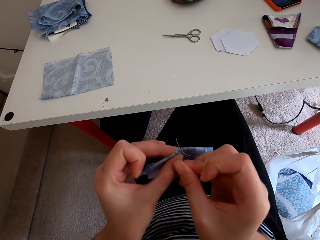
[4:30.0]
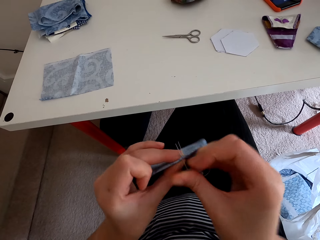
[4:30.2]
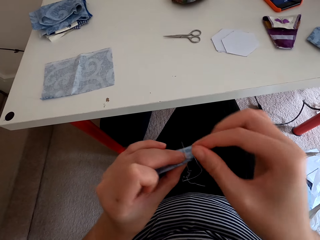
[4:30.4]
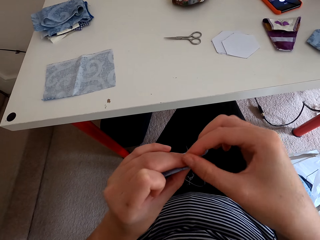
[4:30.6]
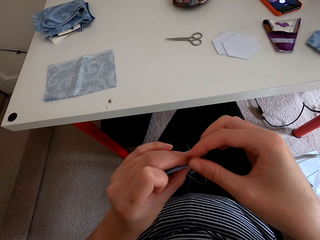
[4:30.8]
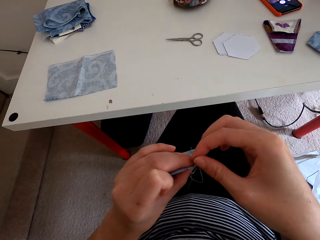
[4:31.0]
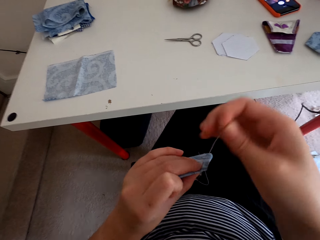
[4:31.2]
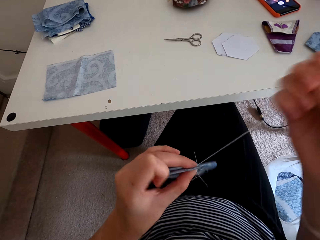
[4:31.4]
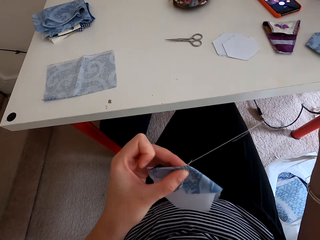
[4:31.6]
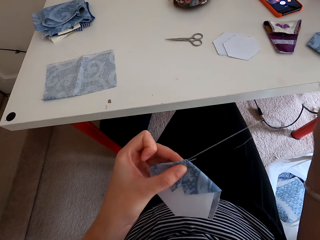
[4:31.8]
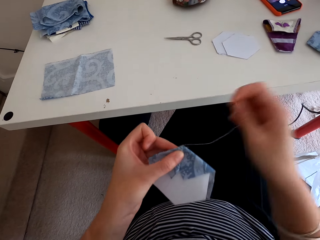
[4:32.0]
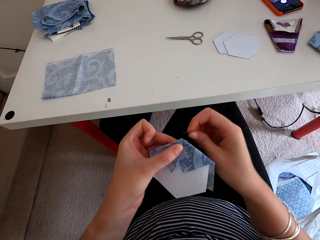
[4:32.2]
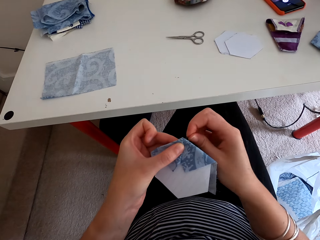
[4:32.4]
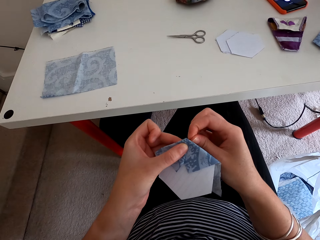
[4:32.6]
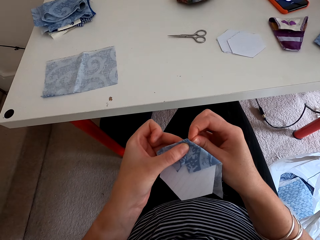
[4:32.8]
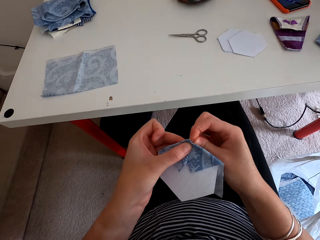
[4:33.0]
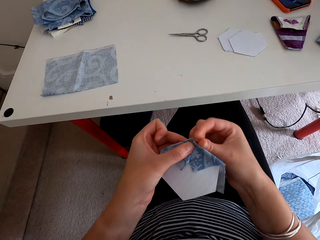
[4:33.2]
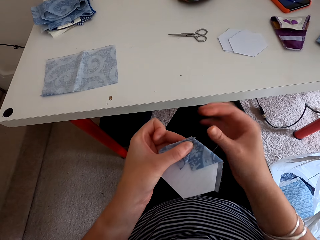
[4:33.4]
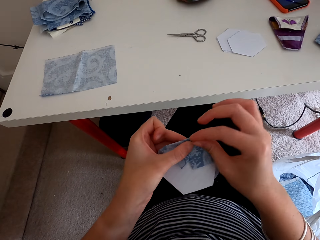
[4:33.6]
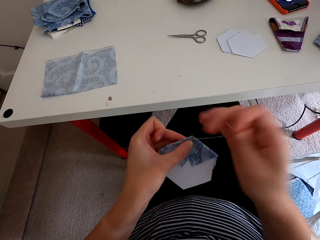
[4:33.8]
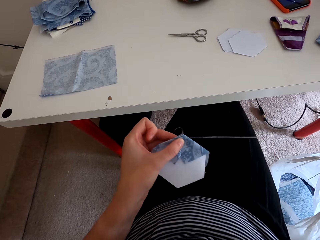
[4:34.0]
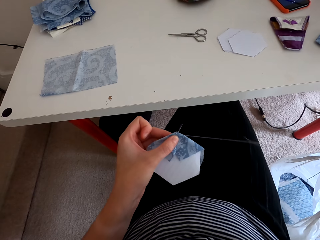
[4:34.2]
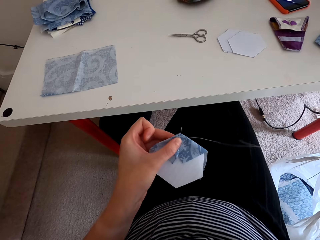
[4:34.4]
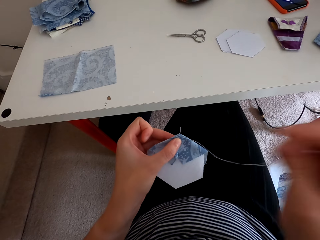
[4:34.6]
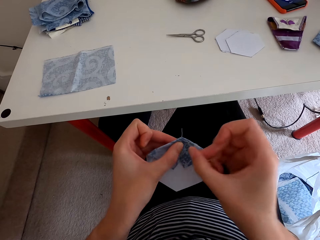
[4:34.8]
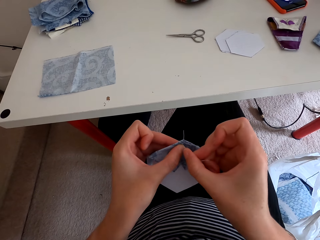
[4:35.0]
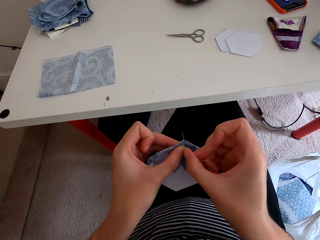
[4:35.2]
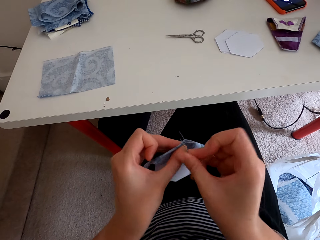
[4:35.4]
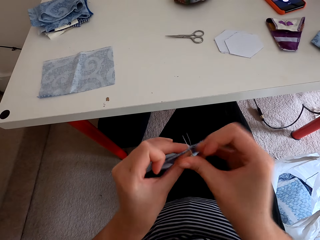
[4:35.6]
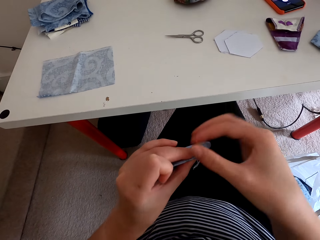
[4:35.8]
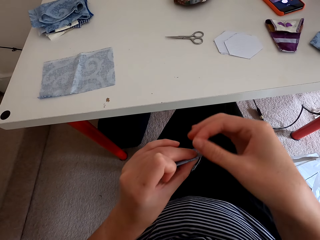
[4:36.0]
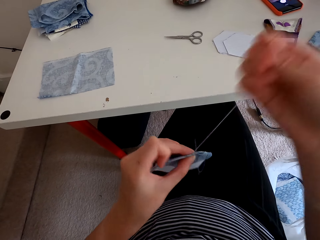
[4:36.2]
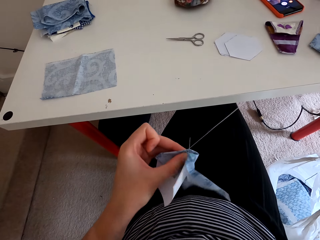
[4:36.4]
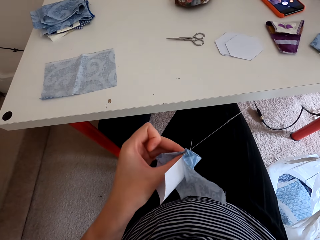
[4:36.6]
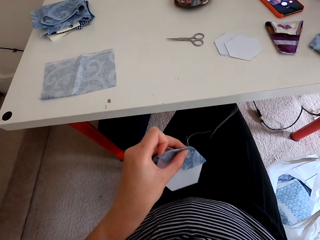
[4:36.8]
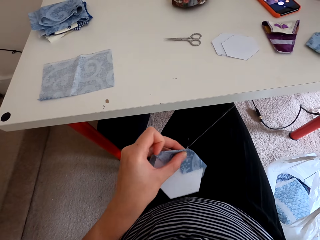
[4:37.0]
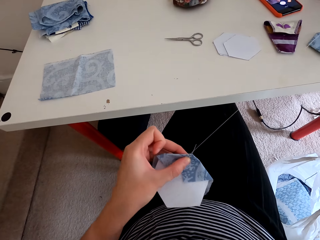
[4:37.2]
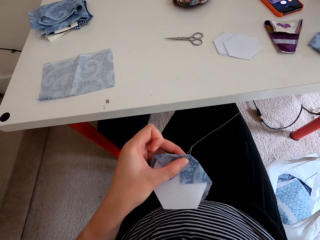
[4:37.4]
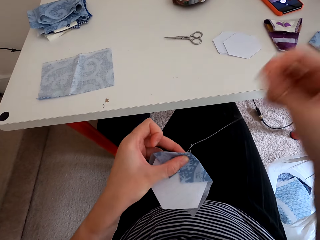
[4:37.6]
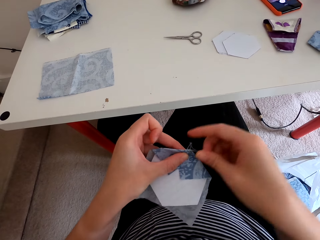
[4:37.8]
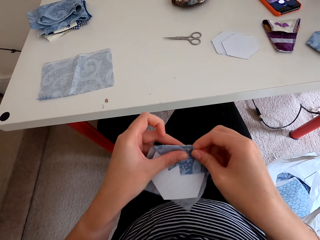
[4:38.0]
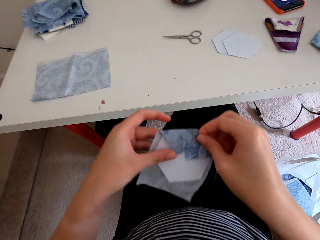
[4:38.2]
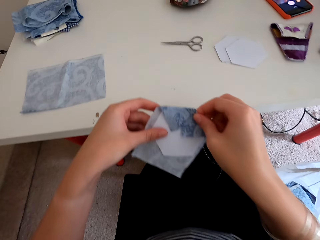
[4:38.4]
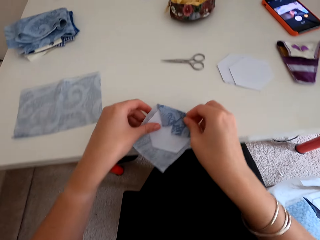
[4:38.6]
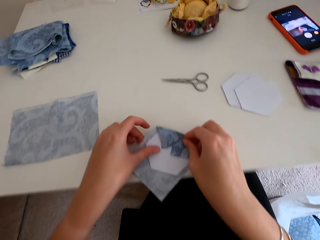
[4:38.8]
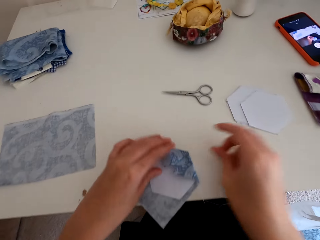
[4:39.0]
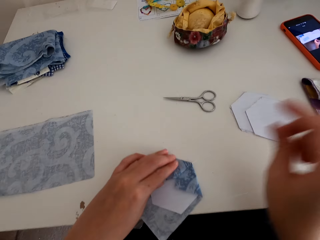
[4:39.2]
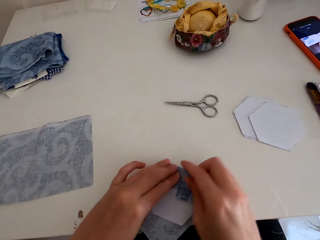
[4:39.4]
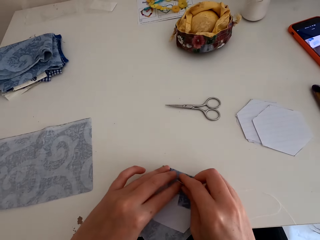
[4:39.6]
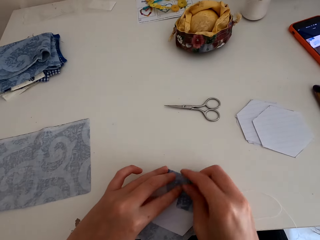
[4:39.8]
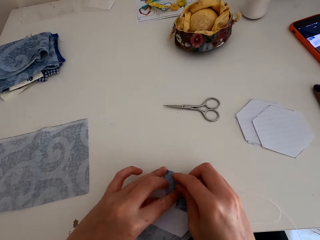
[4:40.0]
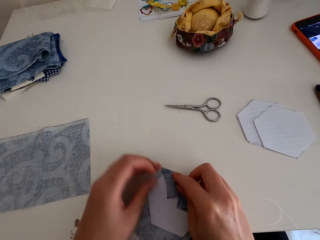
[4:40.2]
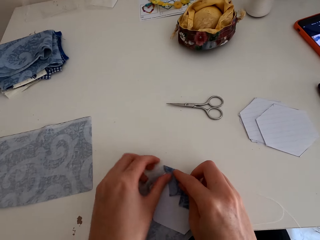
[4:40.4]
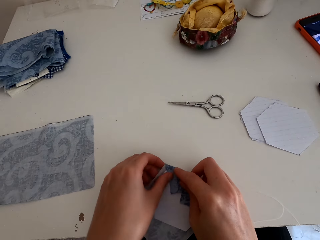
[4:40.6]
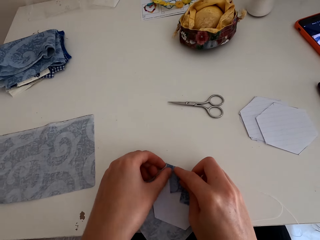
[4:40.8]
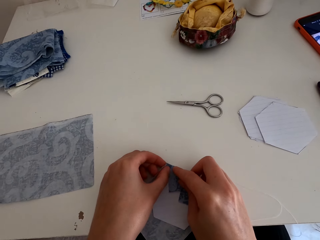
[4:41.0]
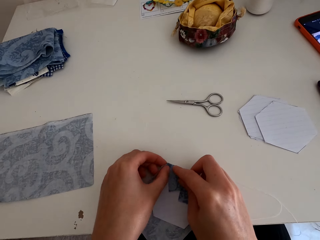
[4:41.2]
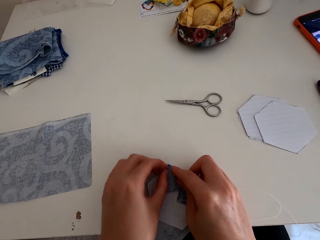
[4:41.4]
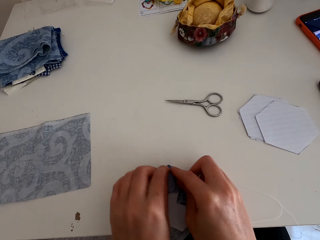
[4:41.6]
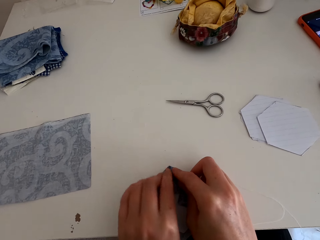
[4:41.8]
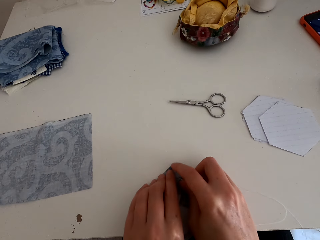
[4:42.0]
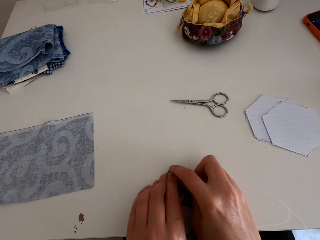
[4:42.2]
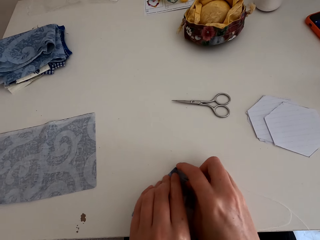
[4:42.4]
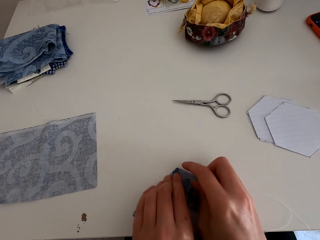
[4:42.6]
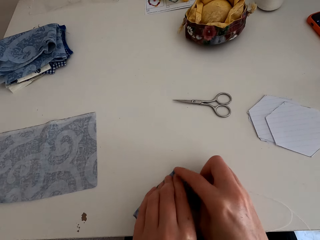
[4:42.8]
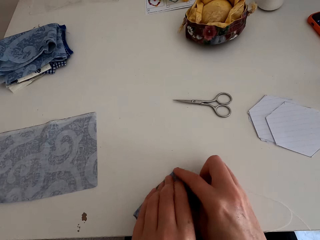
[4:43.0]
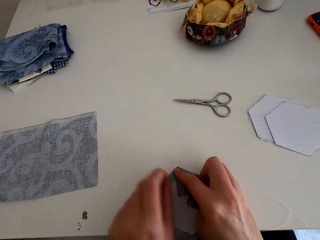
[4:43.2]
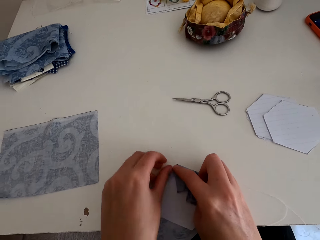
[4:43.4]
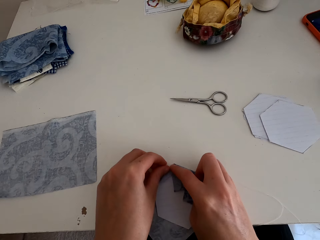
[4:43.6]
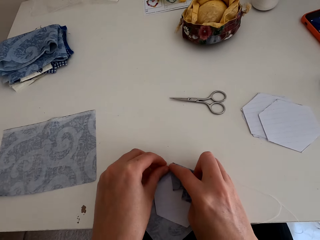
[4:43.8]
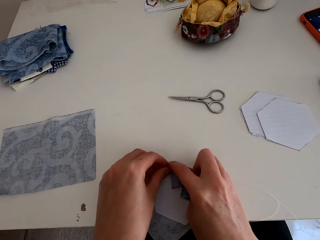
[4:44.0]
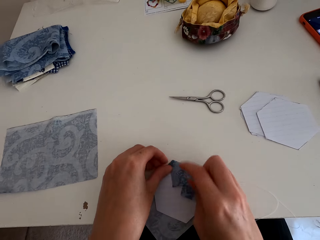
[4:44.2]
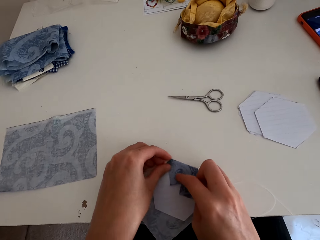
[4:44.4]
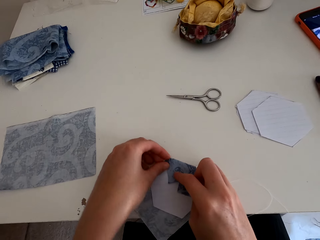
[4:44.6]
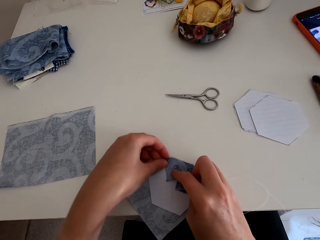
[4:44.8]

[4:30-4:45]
The camera wearer sews another garment. They put the cloth material on the table and fold the cloth material.

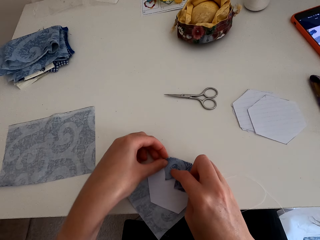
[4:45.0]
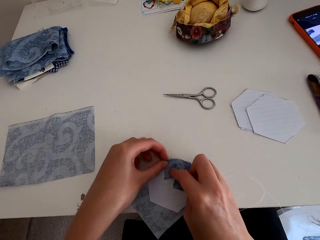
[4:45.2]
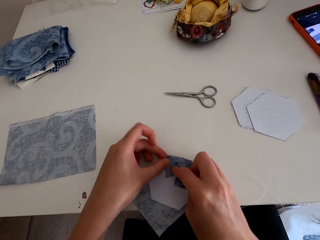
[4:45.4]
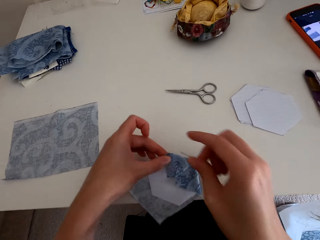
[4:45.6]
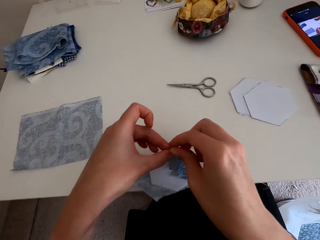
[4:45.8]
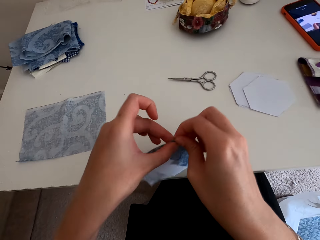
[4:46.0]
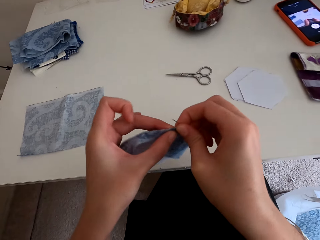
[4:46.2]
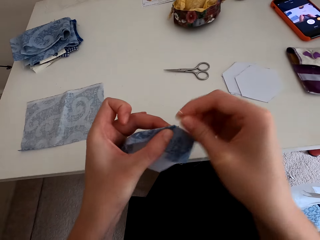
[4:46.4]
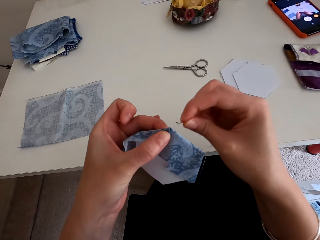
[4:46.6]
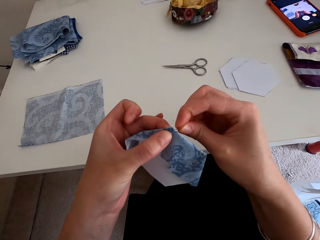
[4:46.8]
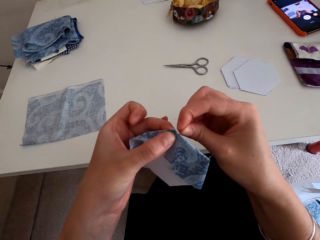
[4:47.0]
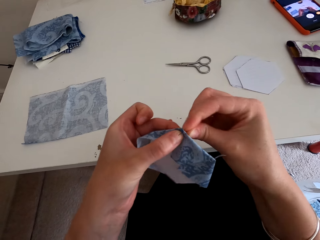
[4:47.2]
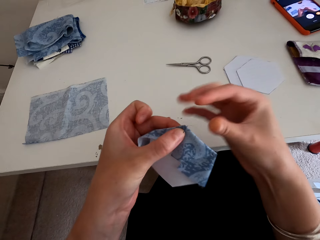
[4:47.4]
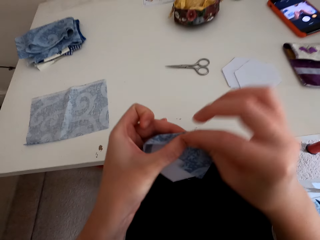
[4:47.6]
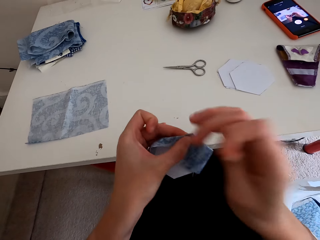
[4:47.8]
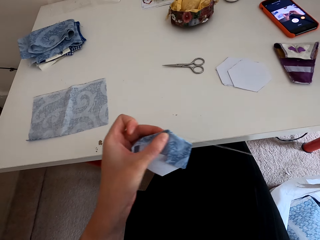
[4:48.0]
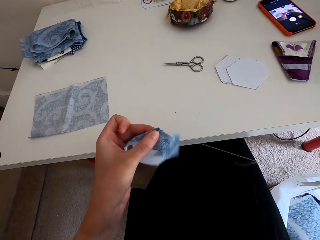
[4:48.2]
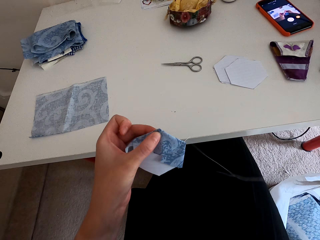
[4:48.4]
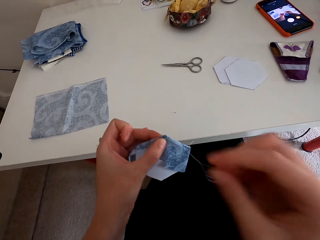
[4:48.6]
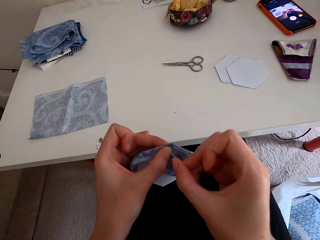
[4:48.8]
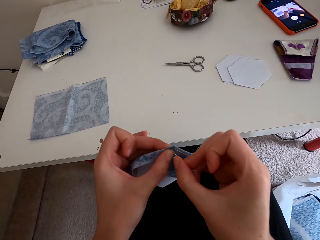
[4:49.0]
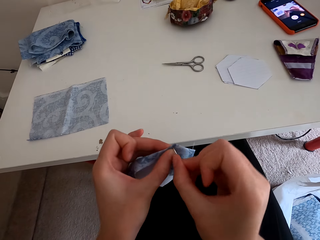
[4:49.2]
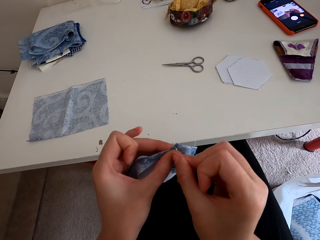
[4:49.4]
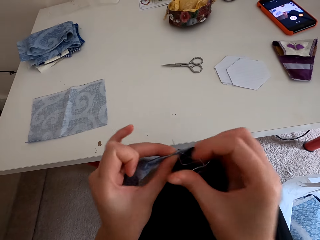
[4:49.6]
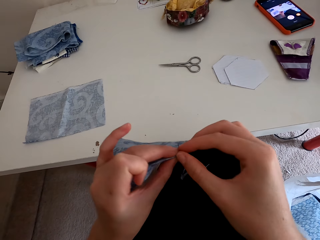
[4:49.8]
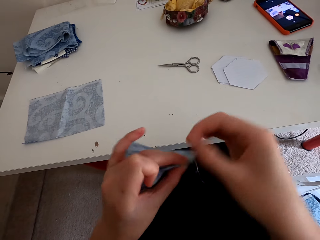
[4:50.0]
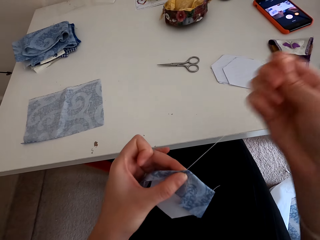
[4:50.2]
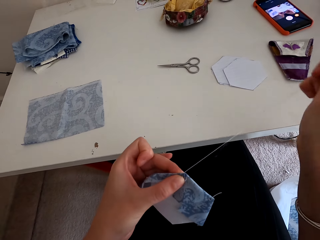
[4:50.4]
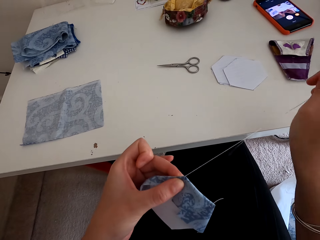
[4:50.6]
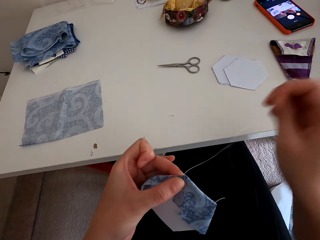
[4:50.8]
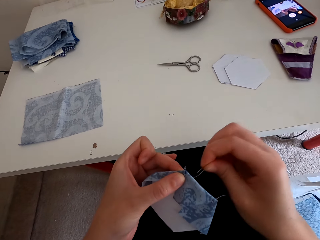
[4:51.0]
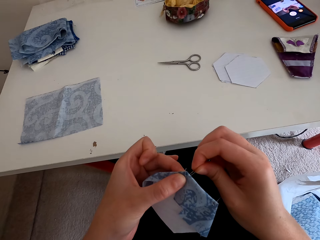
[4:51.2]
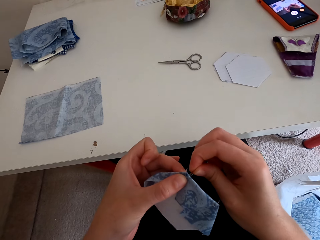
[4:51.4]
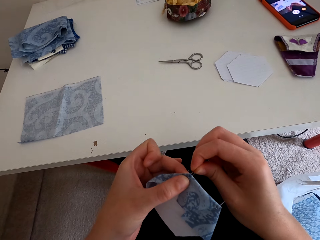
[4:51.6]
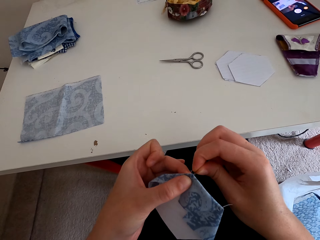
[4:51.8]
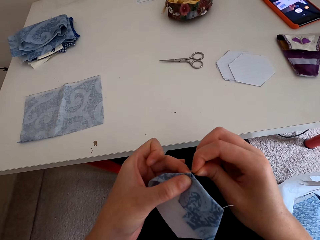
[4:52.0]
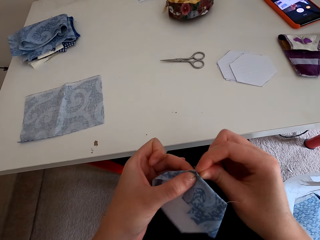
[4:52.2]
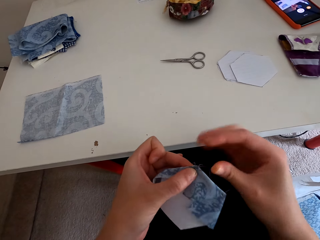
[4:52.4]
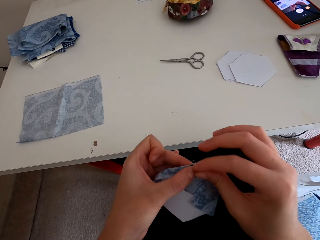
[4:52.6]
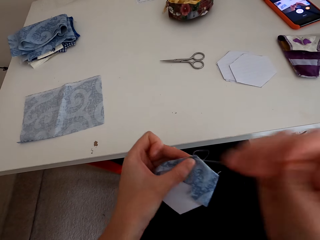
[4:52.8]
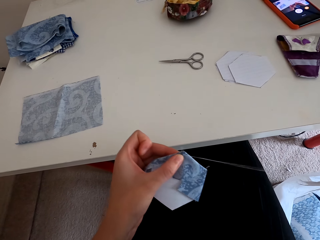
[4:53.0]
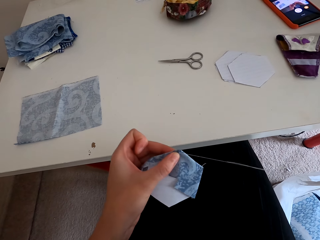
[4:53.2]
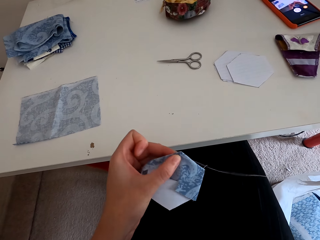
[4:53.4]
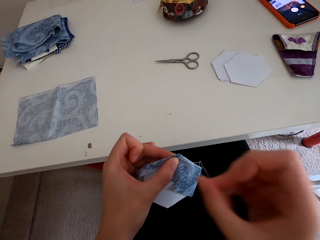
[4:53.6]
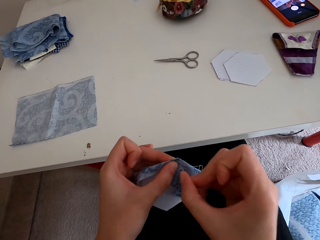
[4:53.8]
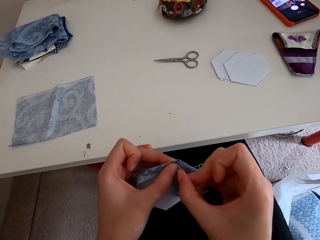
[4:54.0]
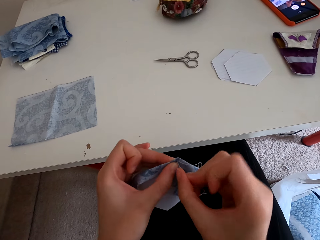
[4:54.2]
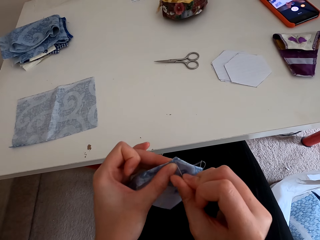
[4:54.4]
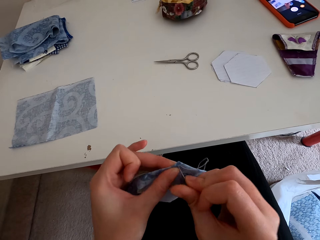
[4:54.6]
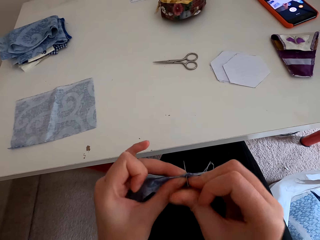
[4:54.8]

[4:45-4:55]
The camera wearer sews the cloth material with a needle and thread.
